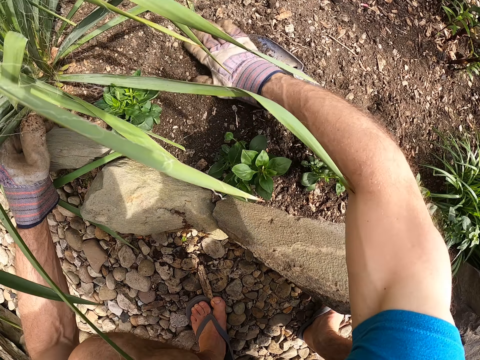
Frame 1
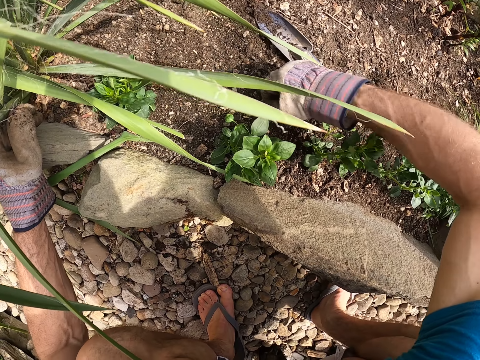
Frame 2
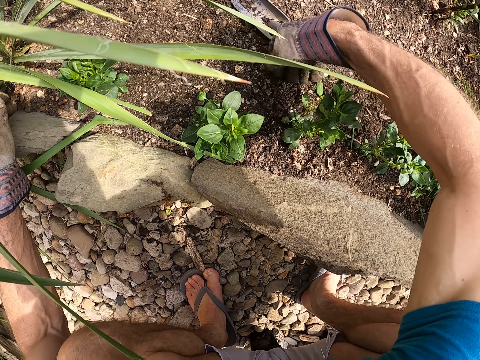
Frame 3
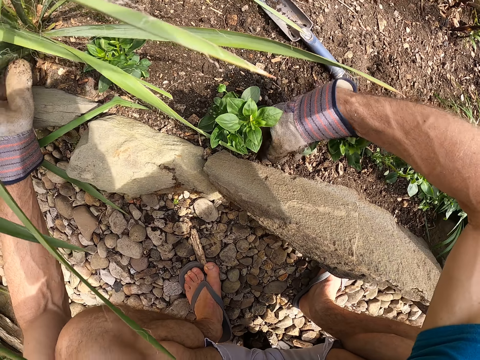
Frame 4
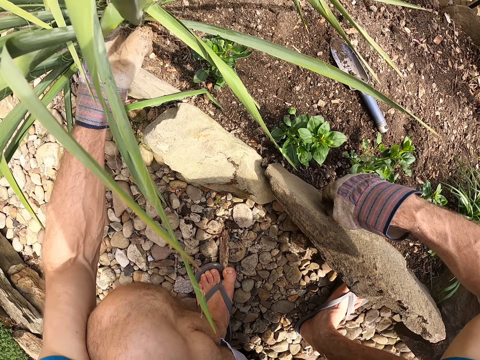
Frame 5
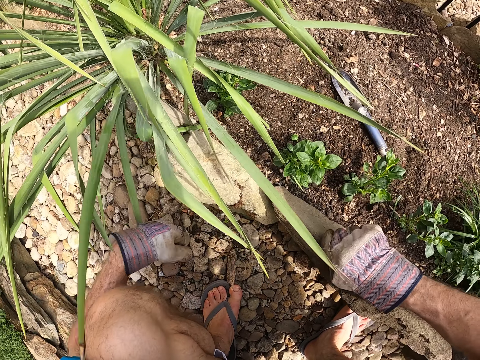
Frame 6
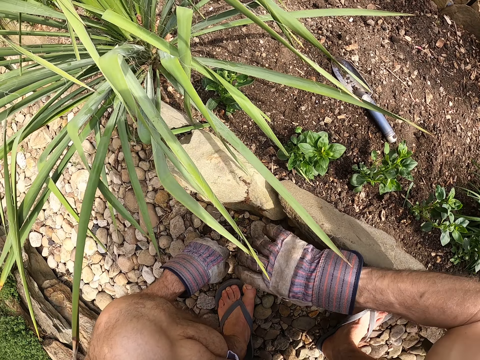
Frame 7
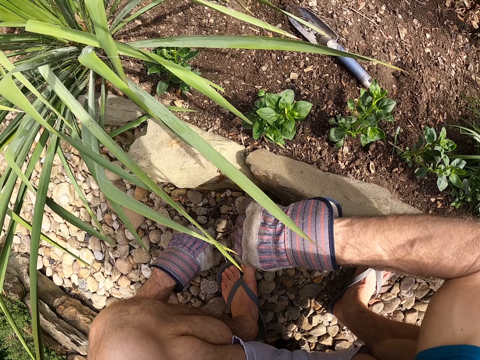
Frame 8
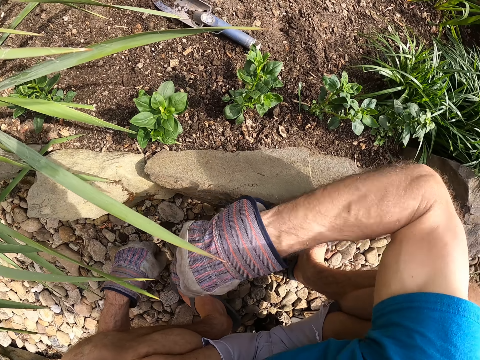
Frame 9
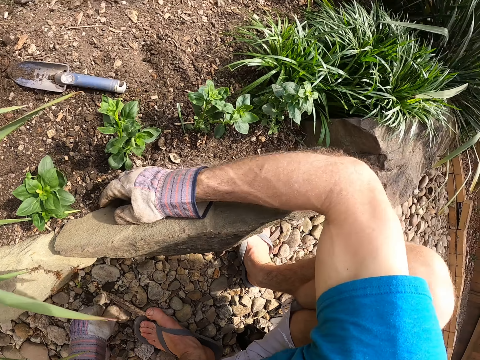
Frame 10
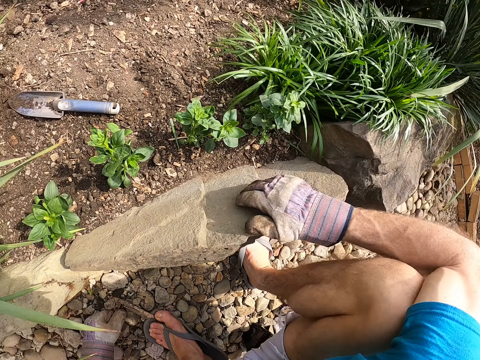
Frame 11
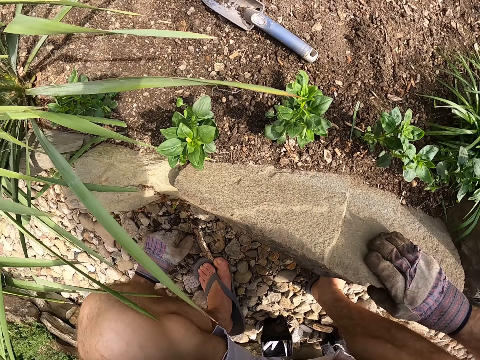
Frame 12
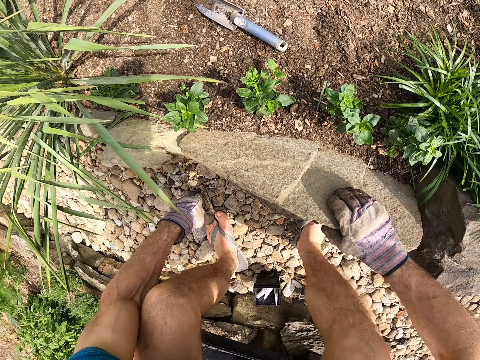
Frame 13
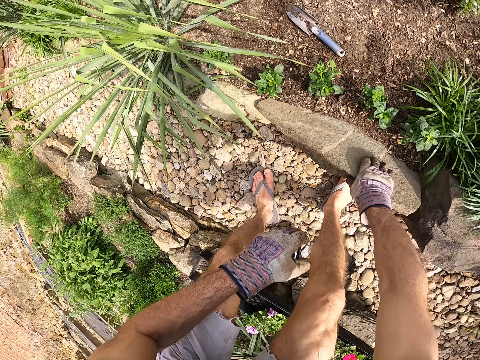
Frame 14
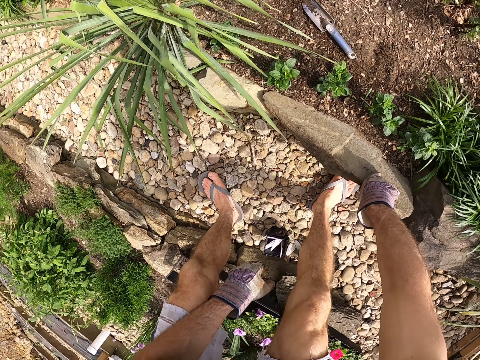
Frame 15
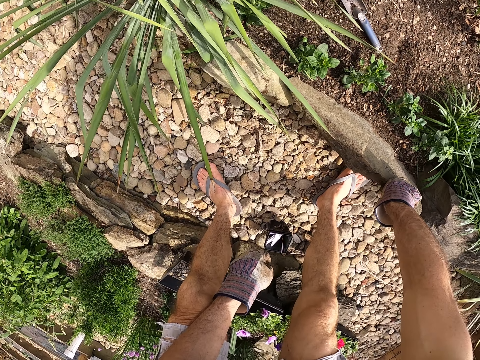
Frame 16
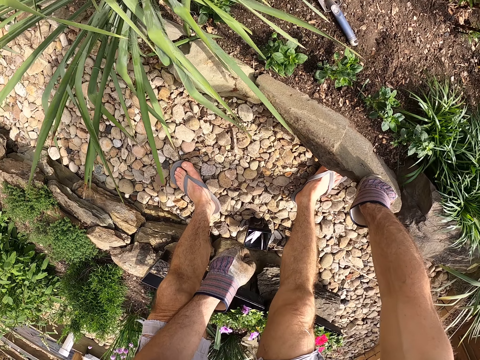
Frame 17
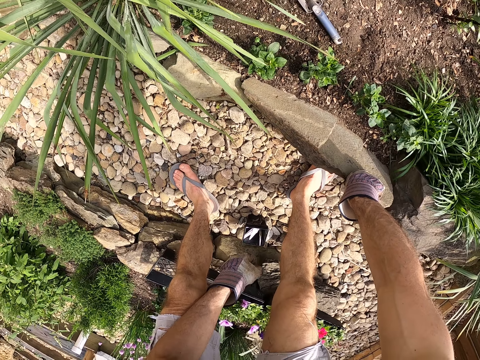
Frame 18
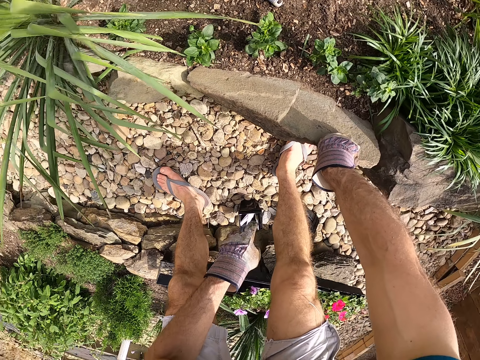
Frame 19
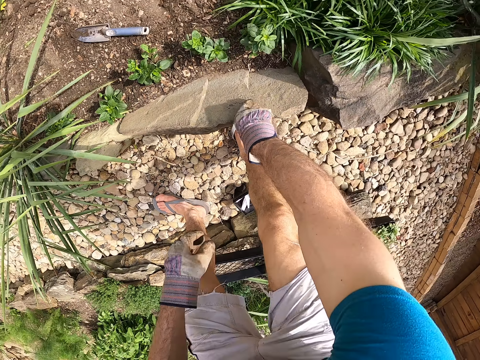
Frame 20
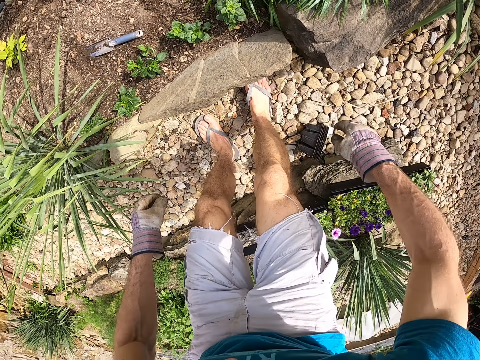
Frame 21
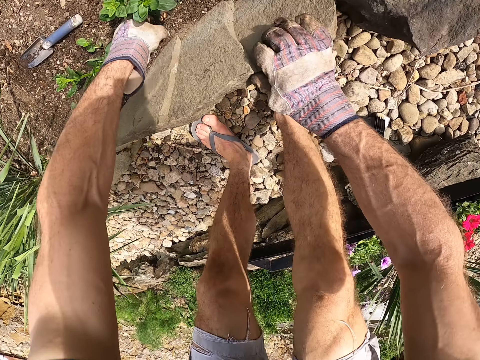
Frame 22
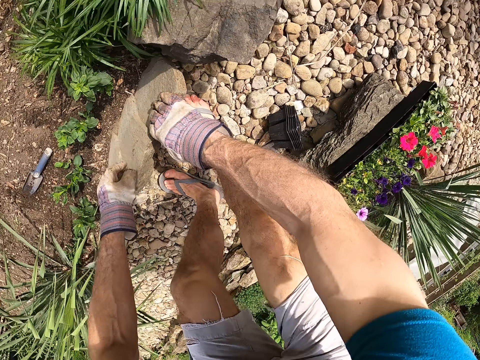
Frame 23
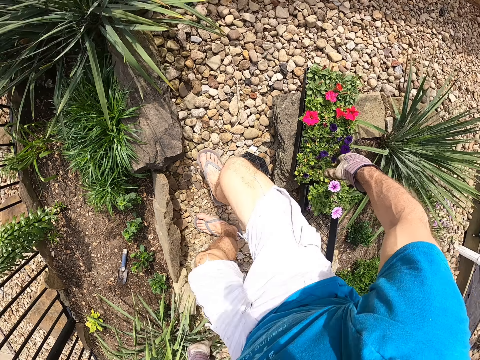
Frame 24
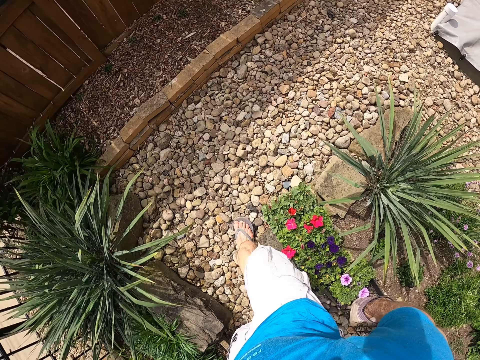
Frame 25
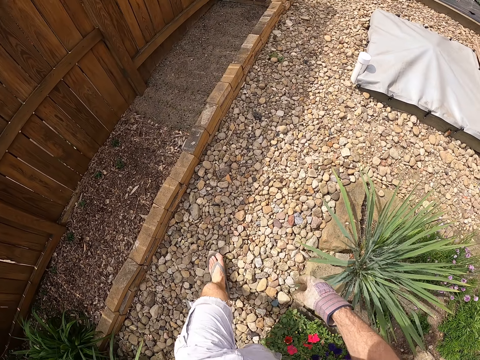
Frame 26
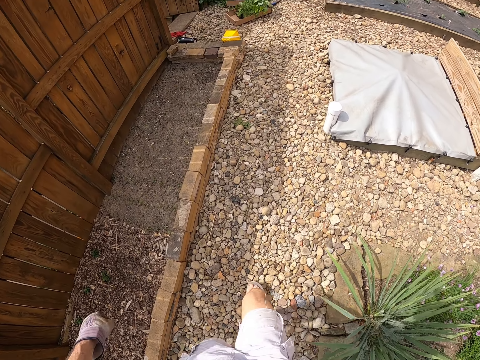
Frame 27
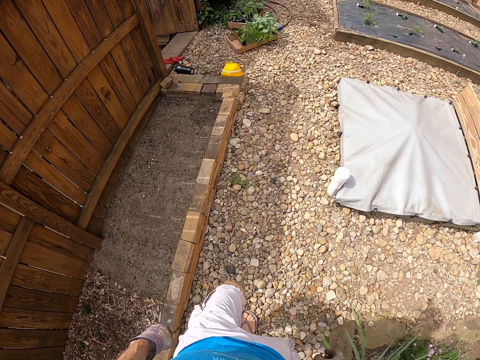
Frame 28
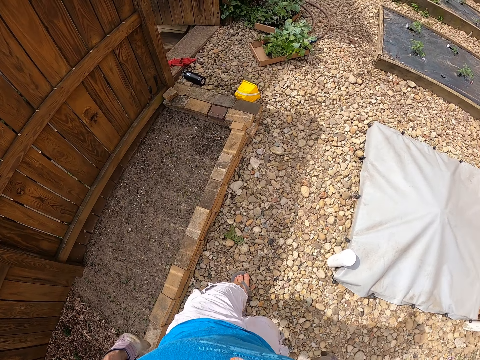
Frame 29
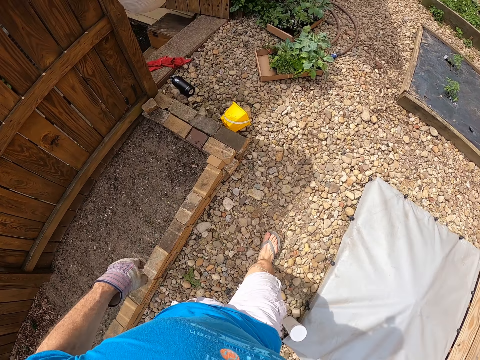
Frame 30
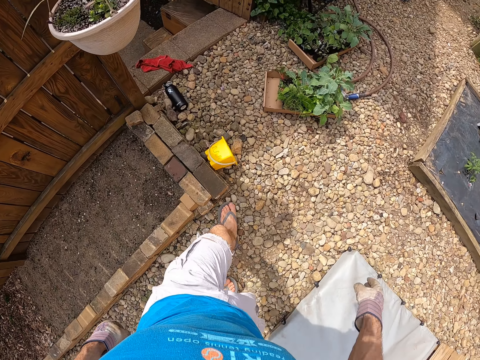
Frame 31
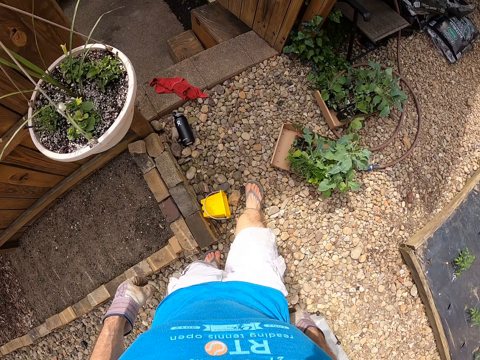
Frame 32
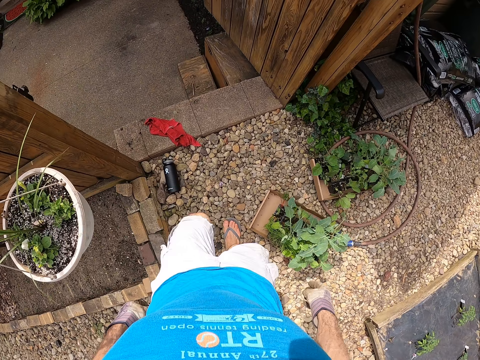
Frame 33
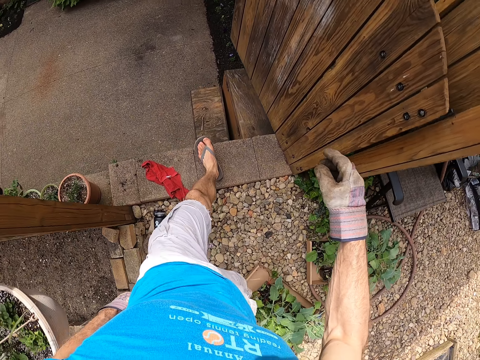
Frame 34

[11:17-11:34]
The camera wearer looks around the garden. He puts his right hand on a rock. He puts his right hand on the rock again. He walks to a back yard. He turns around and walks around.

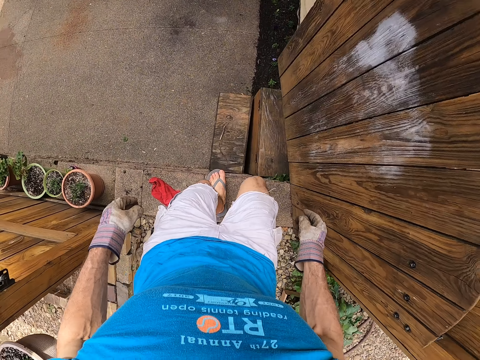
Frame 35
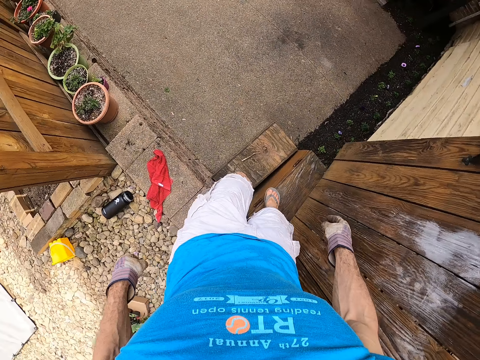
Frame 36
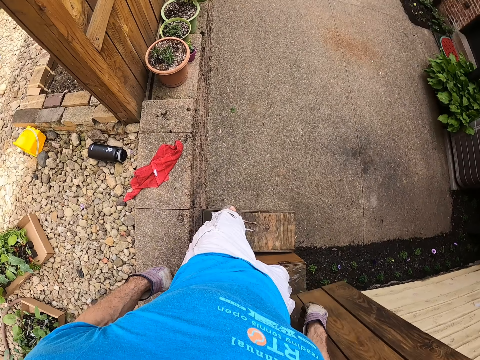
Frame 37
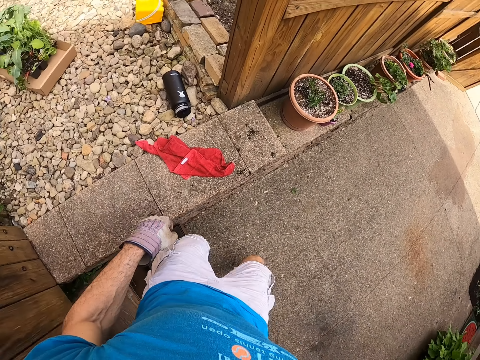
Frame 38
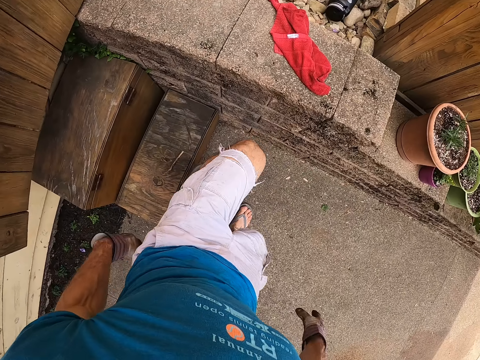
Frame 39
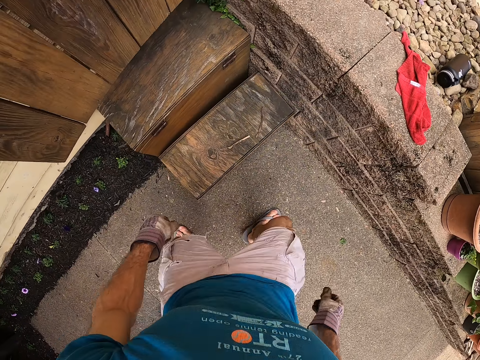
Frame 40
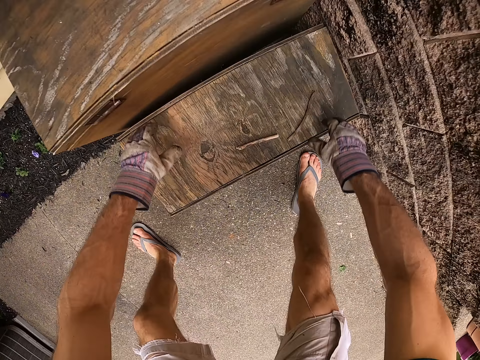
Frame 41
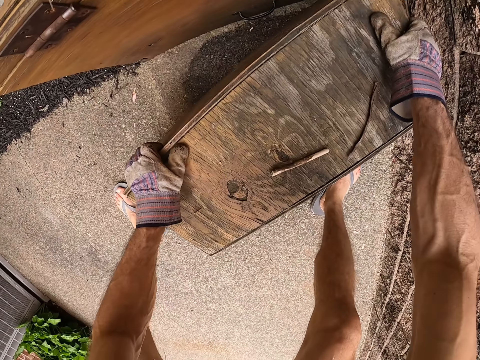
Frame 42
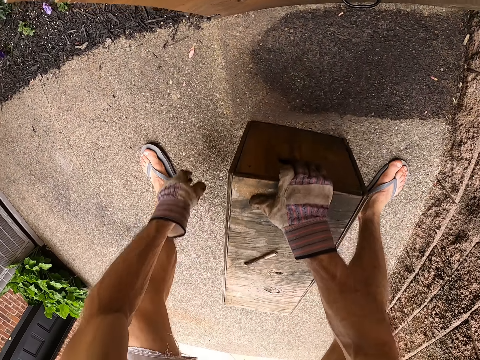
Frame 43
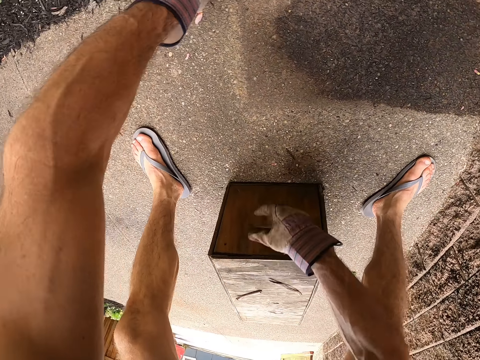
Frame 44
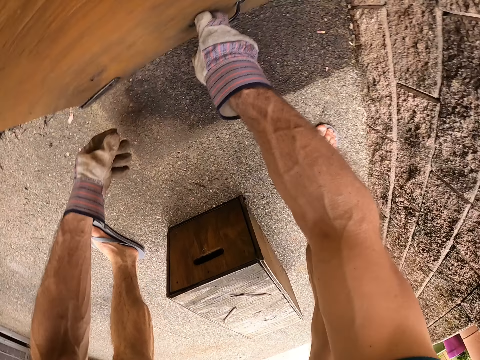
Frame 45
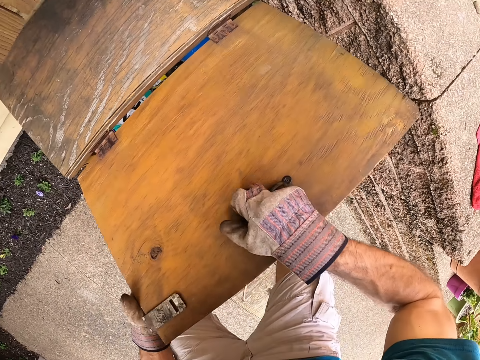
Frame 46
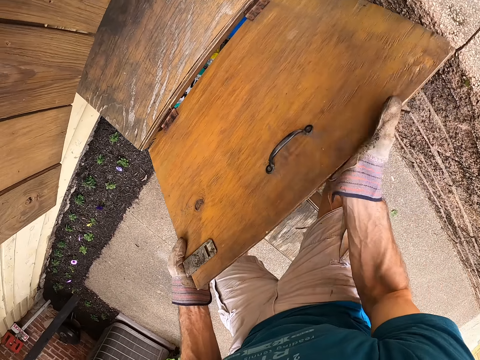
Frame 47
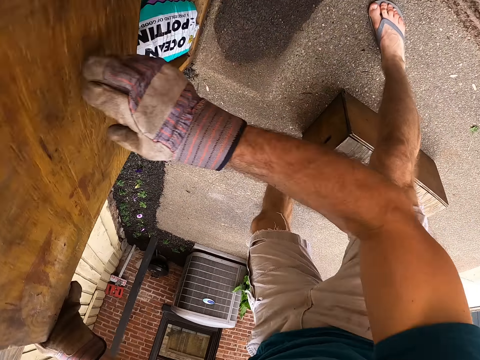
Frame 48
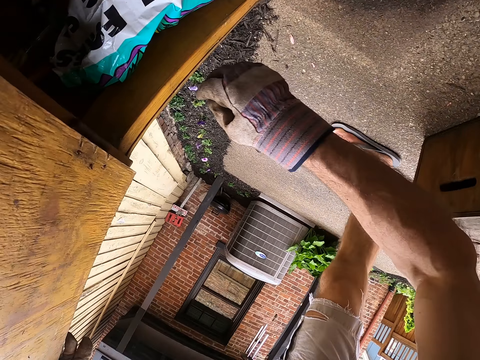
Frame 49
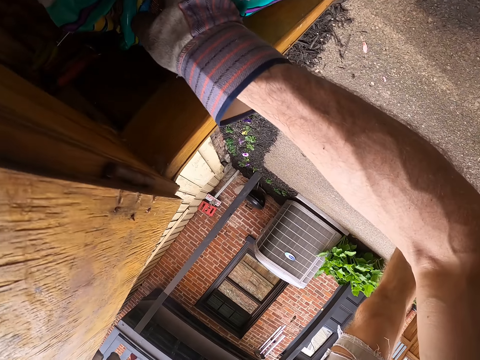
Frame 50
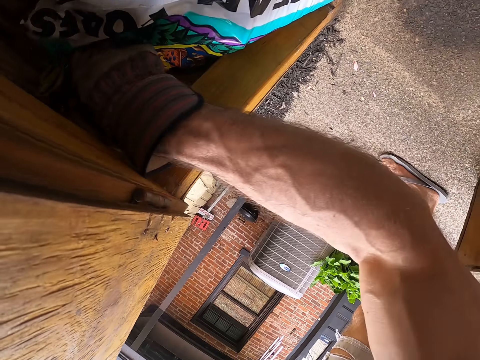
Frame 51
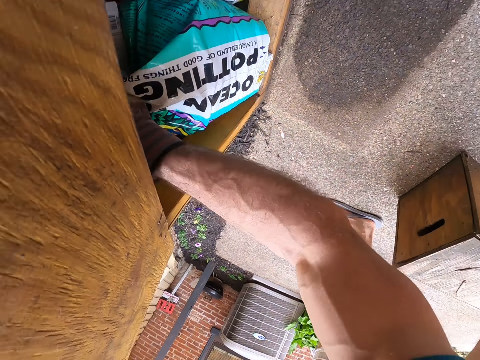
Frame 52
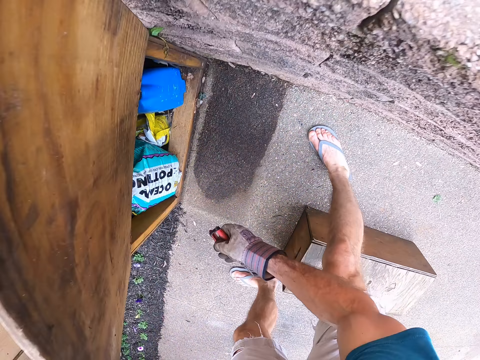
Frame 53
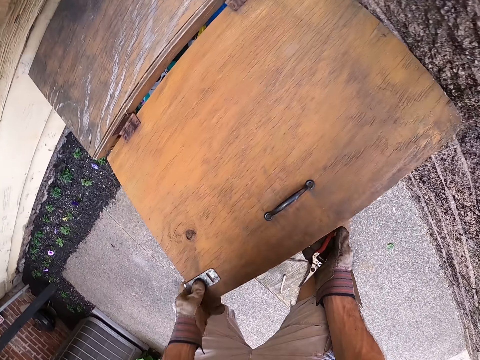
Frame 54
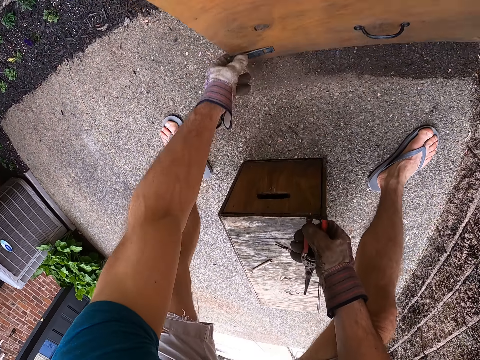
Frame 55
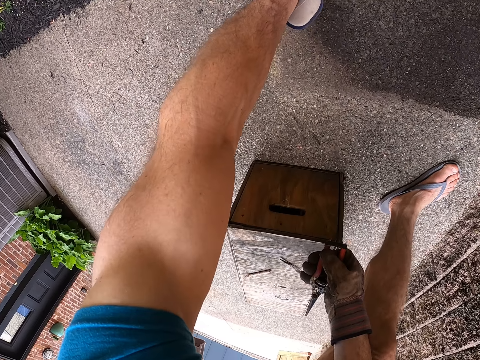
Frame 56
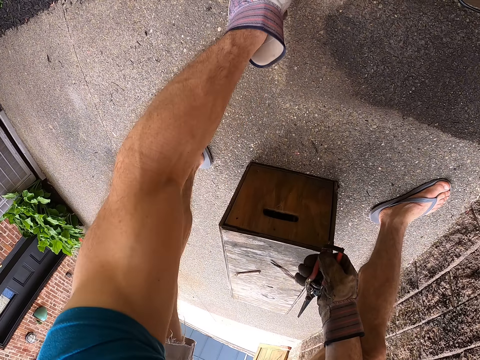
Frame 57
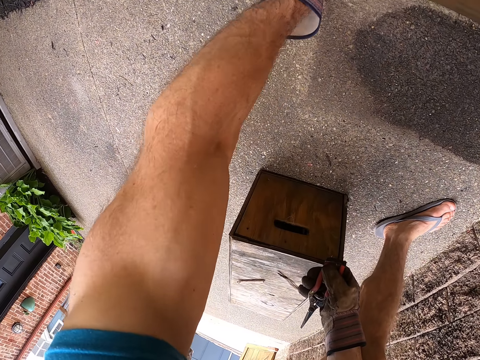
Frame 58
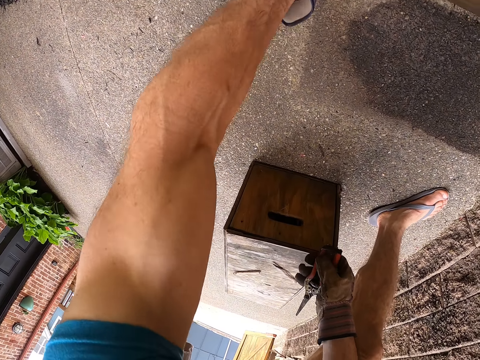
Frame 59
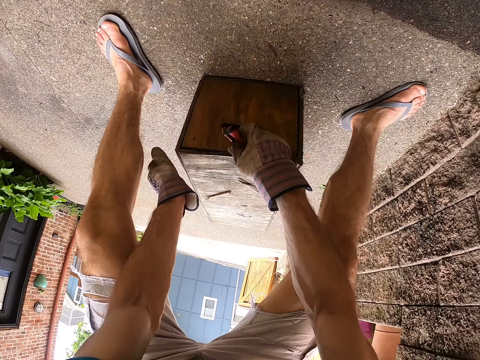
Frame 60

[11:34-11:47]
The camera wearer moves away a wooden box on the pavement with his hands. He opens a cupboard with his hands. He checks for a red plier. He picks up the red plier from the cupboard with his right hand. He closes the cupboard with his left hand.
